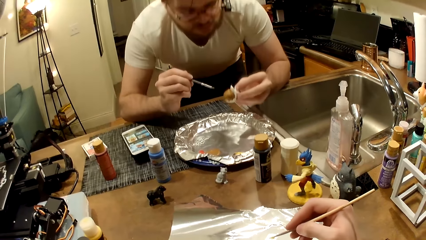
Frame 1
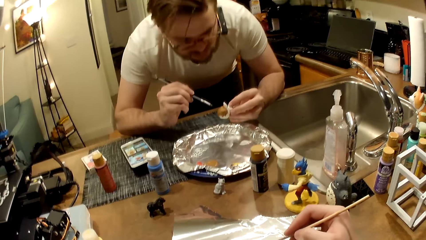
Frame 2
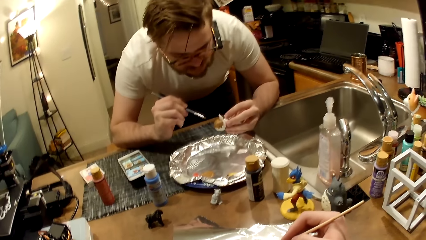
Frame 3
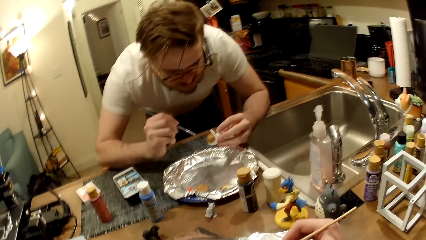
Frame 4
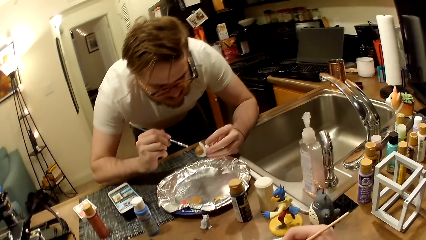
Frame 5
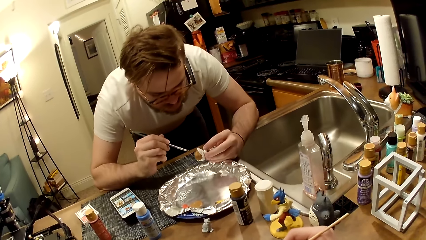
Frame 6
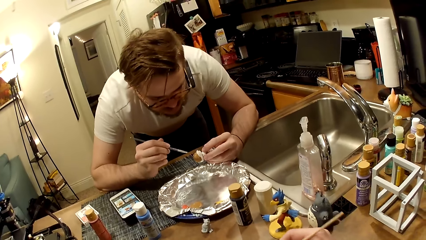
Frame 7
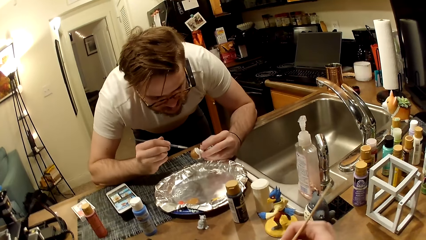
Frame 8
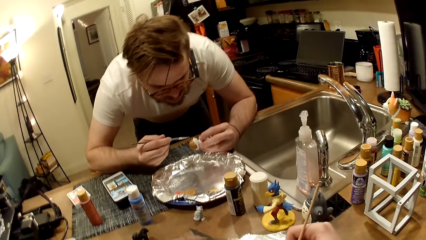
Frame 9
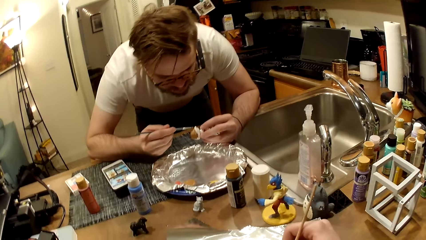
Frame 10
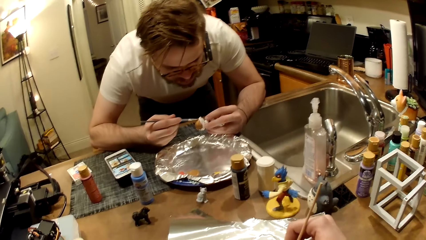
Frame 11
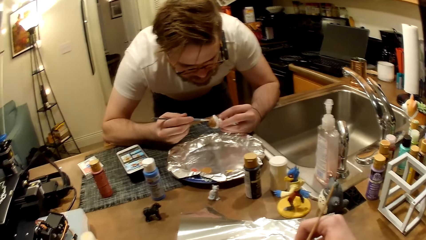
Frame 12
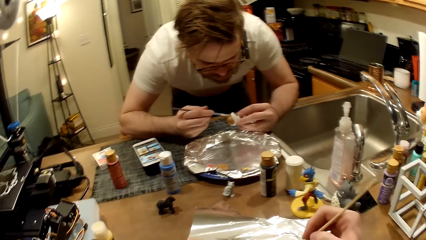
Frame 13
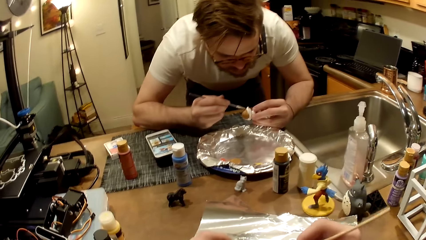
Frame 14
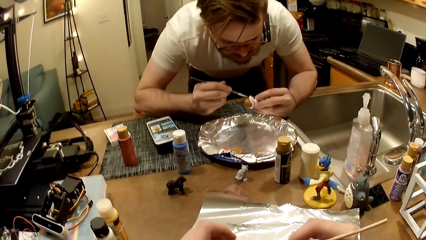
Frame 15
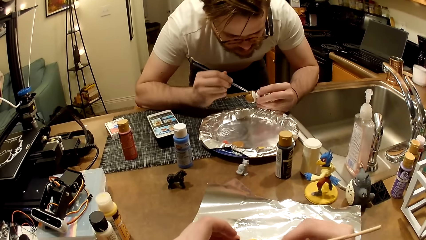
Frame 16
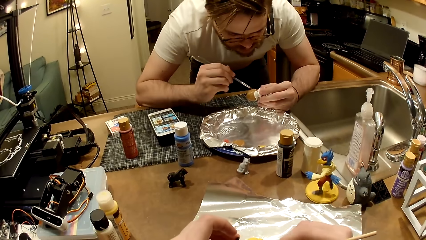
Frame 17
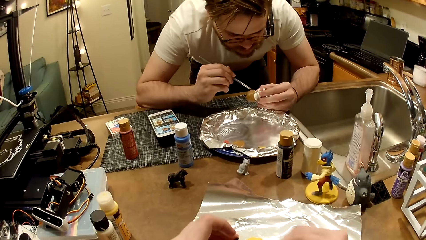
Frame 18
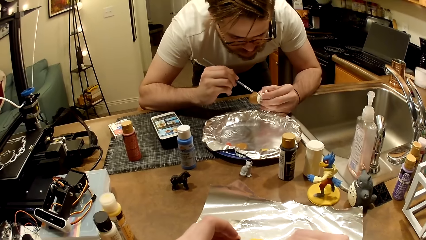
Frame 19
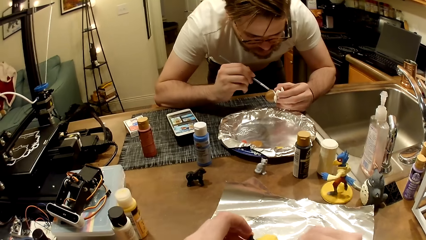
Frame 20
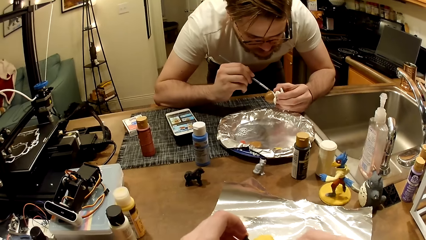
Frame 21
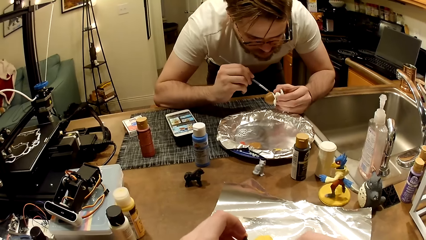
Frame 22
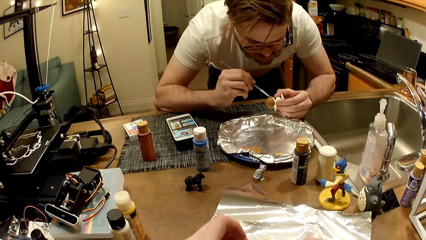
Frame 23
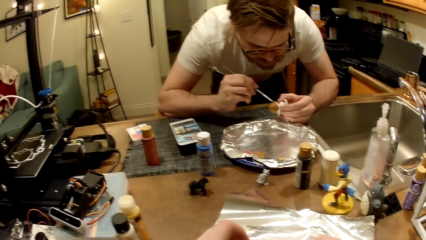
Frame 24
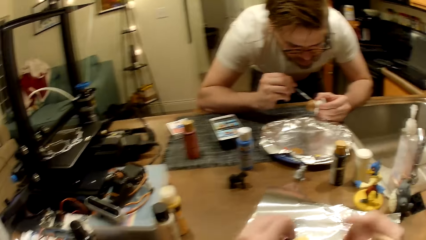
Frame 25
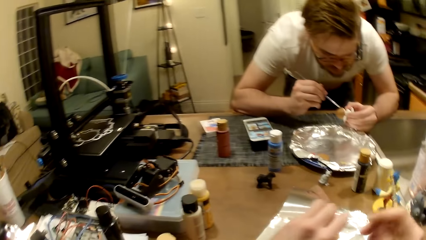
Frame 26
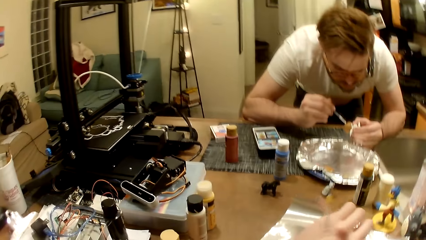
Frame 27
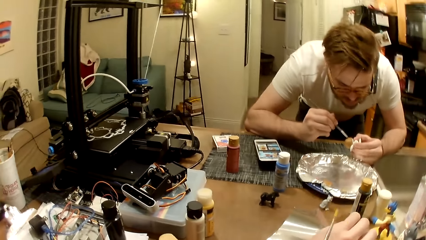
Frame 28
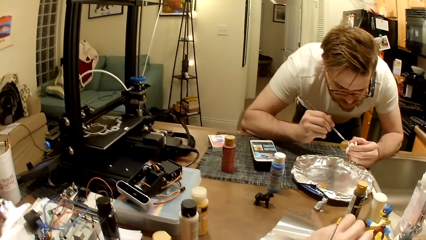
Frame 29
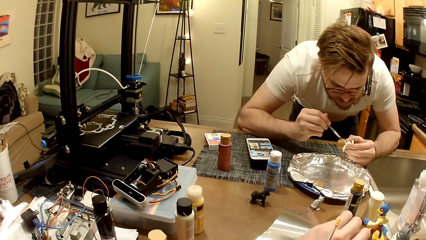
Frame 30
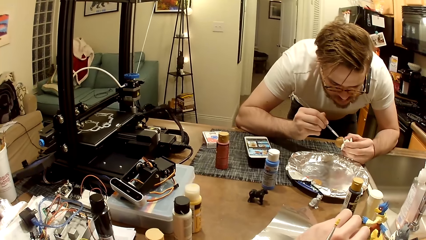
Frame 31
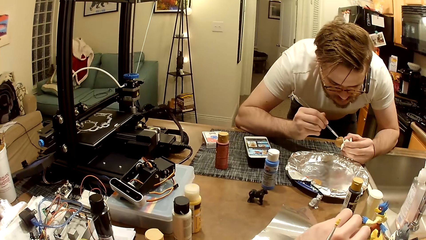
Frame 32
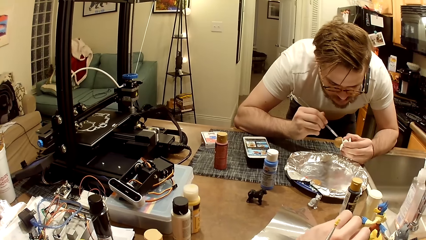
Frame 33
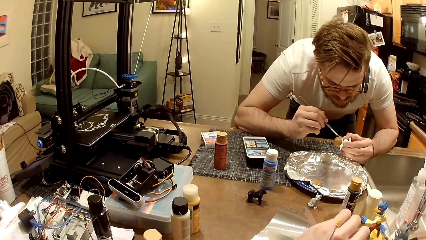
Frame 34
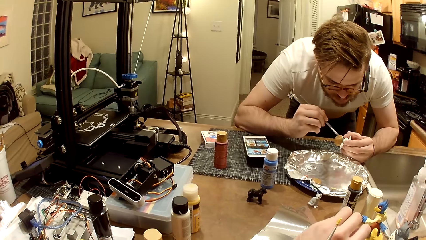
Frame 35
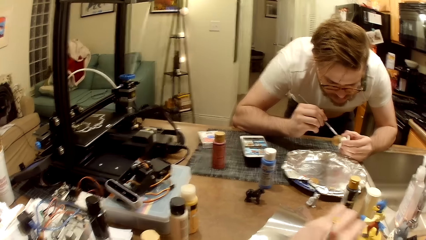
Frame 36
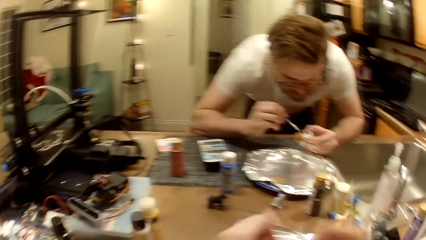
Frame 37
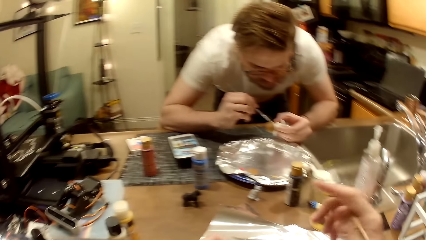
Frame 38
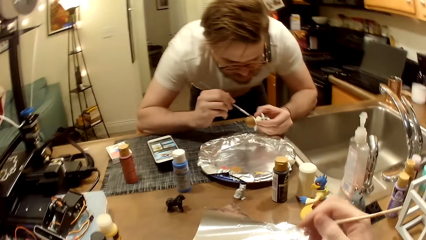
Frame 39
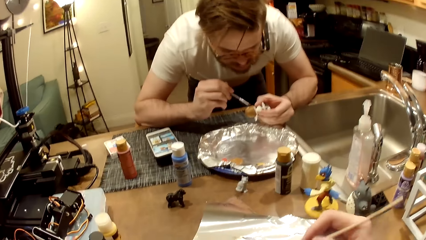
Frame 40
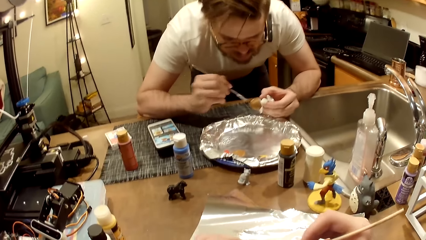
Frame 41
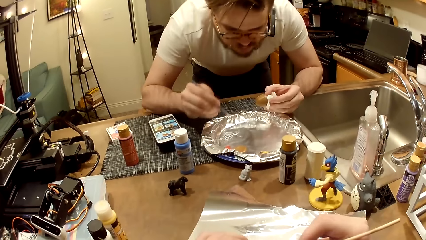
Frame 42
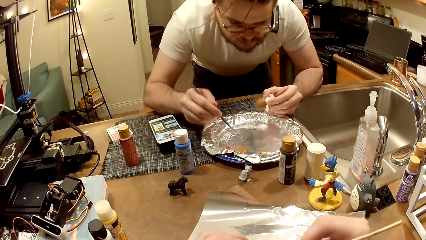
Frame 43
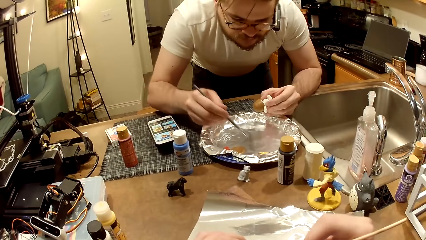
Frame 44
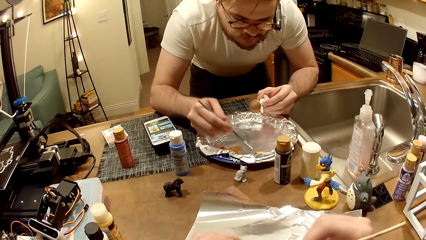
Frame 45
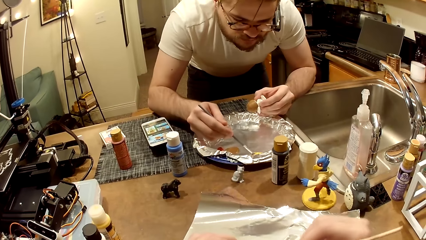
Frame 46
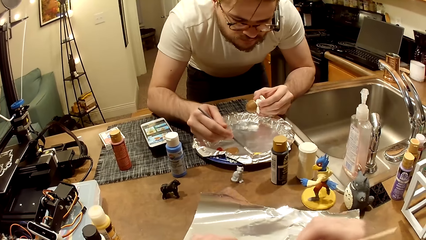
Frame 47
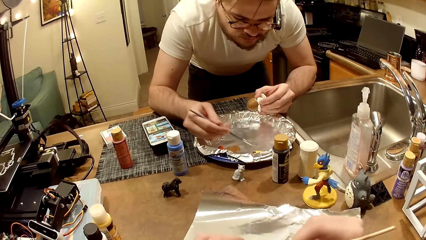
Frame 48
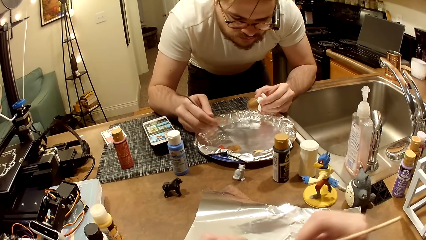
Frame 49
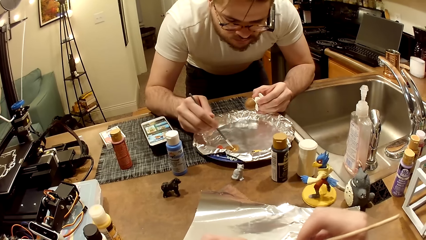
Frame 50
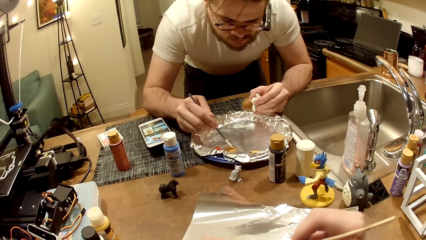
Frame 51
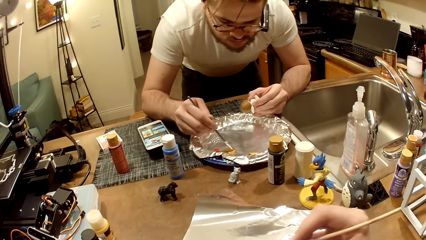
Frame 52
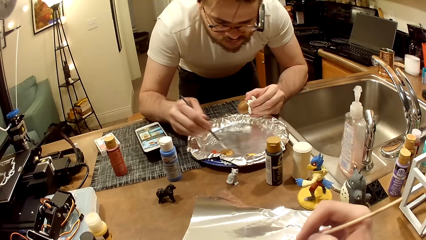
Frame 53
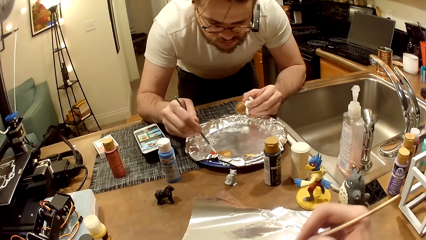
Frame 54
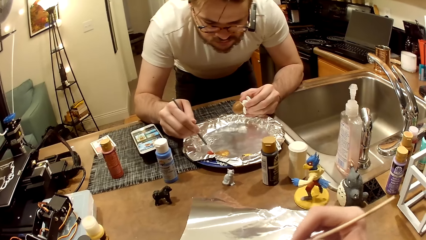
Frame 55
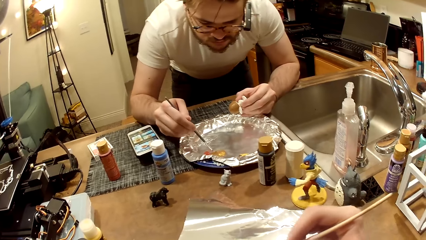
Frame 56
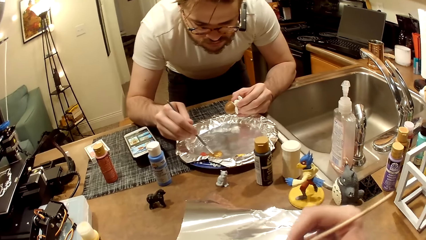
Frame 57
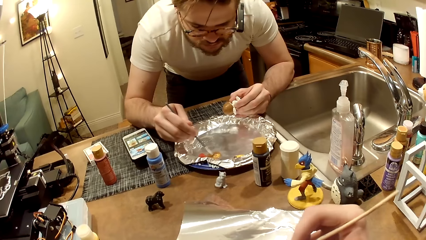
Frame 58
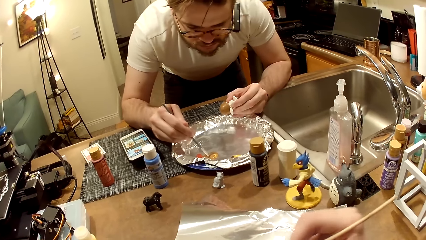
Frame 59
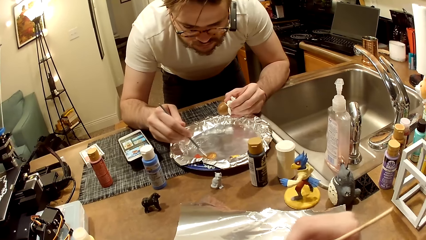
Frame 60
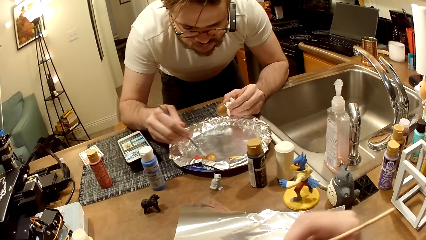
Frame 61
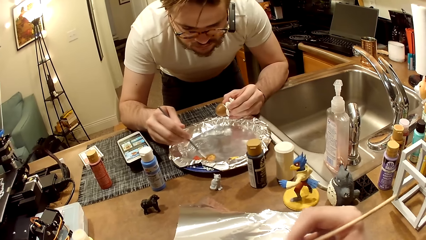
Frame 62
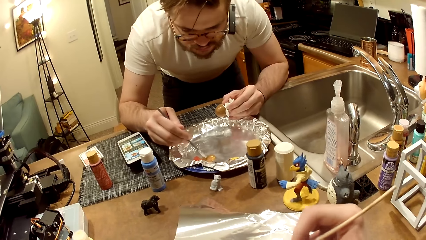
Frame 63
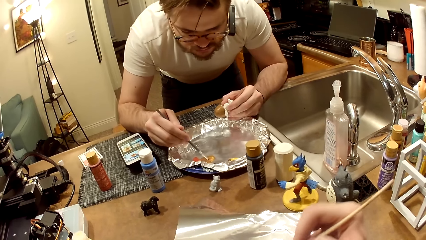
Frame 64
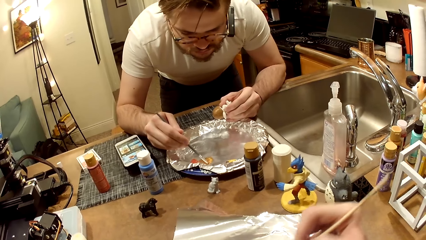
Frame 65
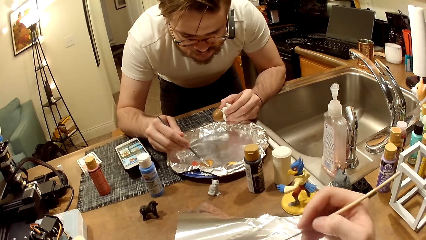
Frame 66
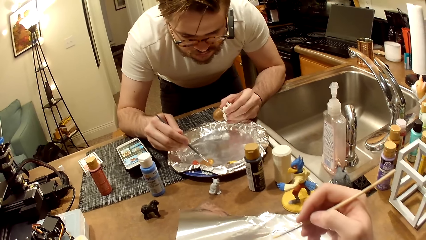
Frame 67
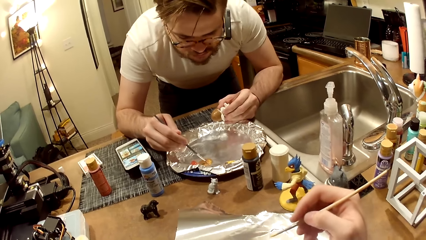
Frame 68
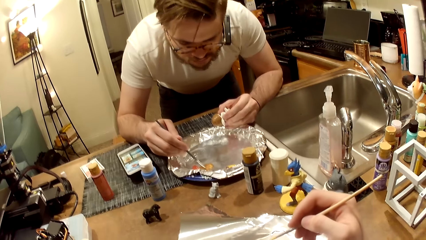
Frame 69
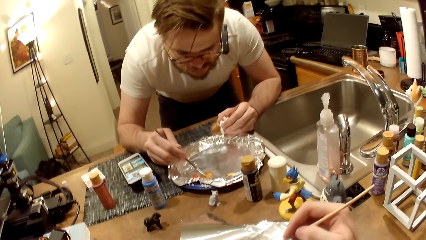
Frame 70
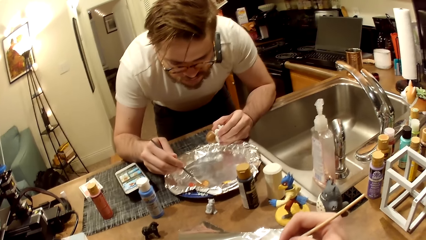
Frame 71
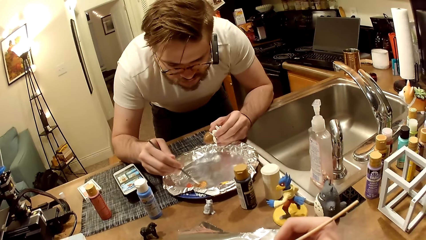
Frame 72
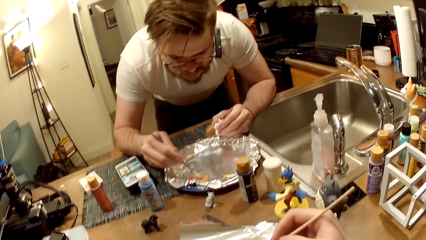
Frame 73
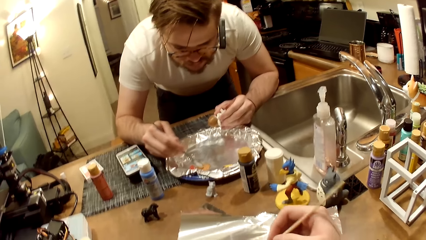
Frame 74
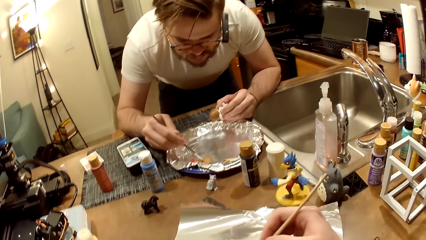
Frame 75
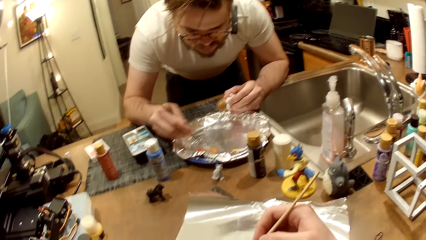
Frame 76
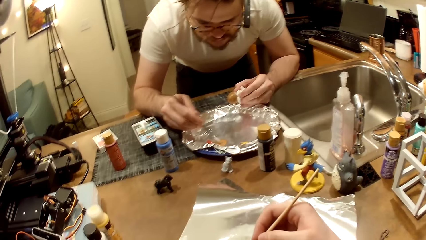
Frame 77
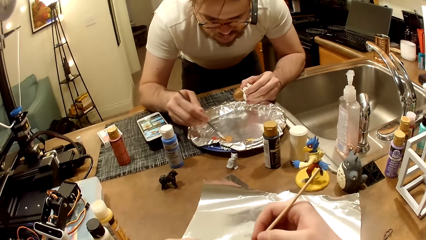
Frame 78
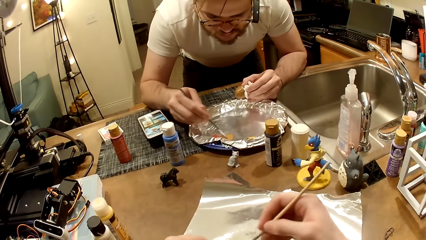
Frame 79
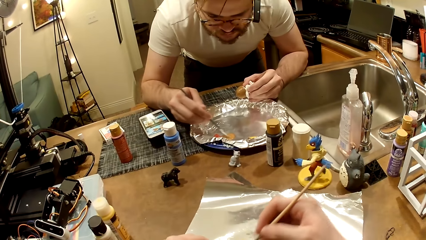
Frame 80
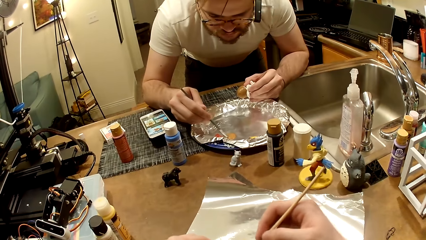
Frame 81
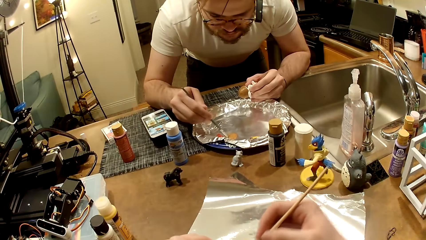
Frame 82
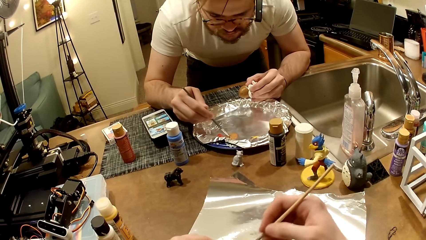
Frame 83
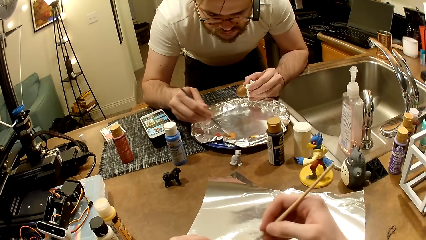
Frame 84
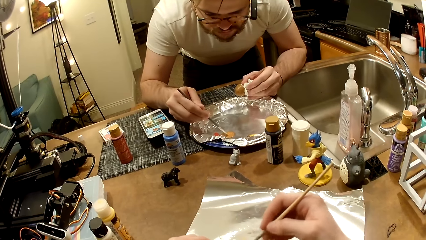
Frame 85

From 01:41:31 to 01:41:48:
A man paints the sculpture of something with a painting brush. The man scoops a paste of yellow oil paint from the tray. The man dips the scooped yellow oil paint into the brown paint. The man stirs the mixture of yellow and brown oil paint with a brush. The man scoops red oil paint. The man dips the scooped red oil paint into the mixed paint. The man stirs the mixture of brown, yellow, and red paints.
